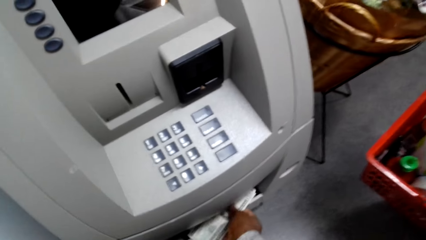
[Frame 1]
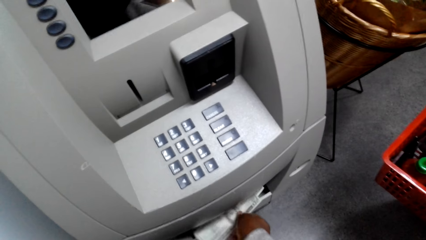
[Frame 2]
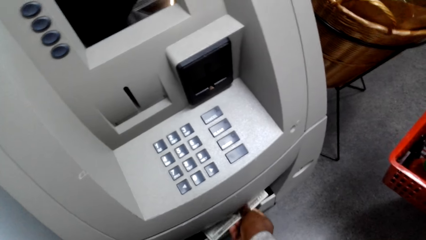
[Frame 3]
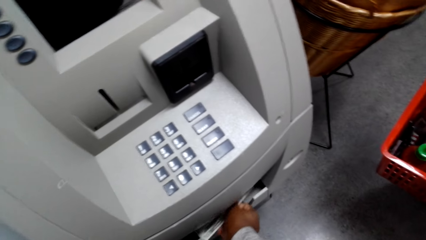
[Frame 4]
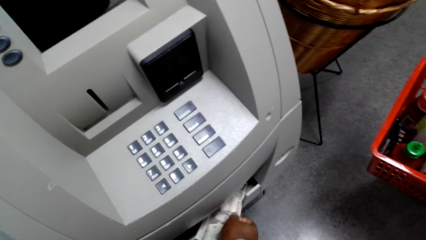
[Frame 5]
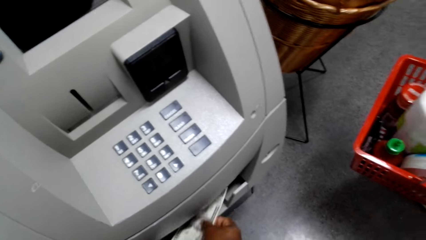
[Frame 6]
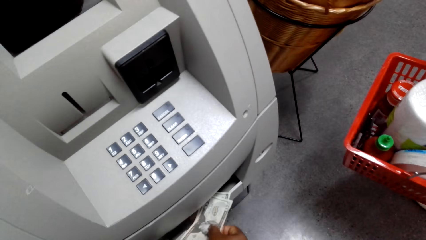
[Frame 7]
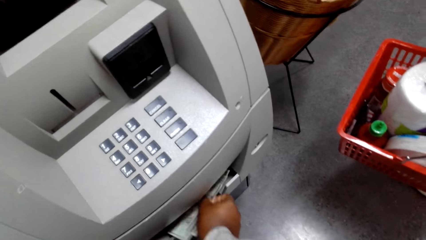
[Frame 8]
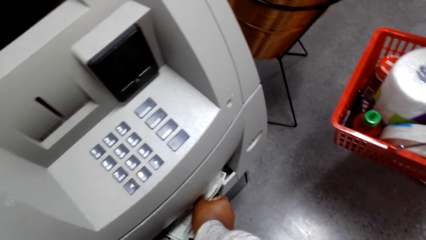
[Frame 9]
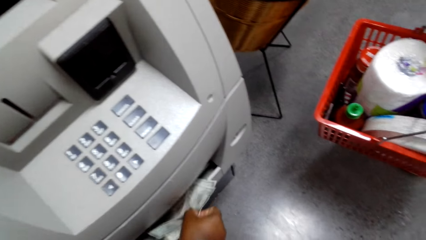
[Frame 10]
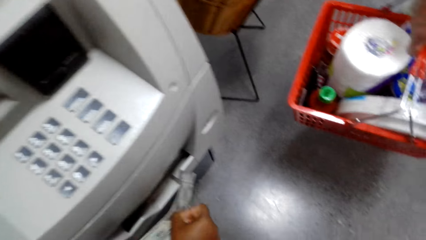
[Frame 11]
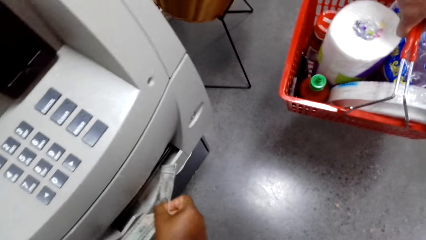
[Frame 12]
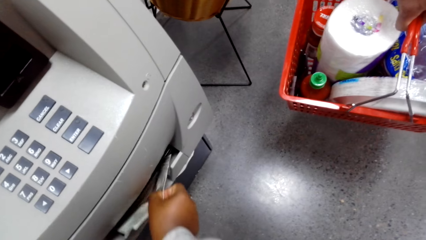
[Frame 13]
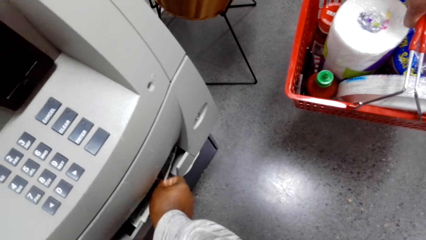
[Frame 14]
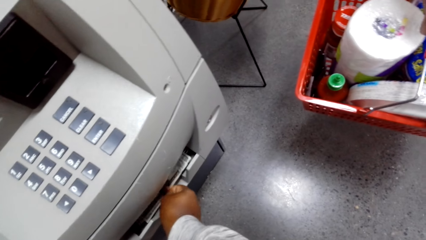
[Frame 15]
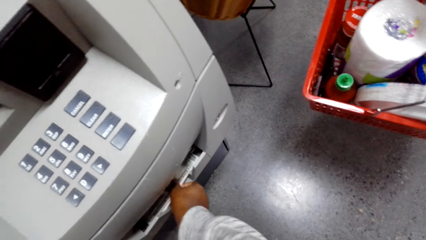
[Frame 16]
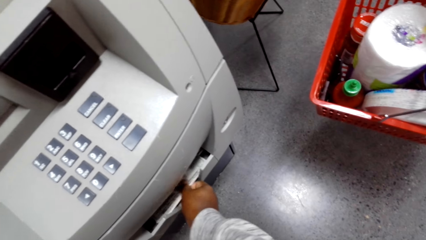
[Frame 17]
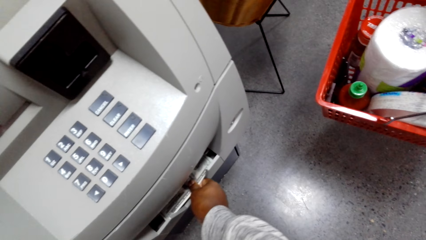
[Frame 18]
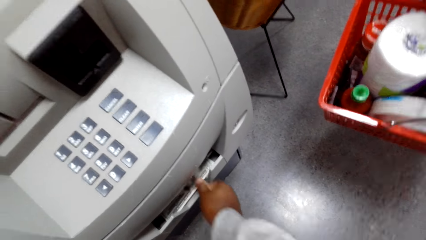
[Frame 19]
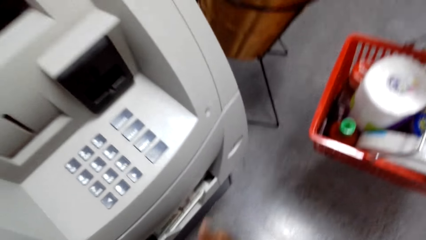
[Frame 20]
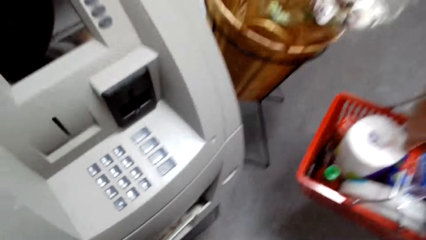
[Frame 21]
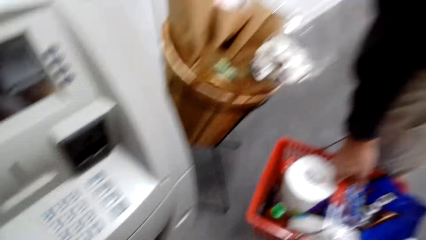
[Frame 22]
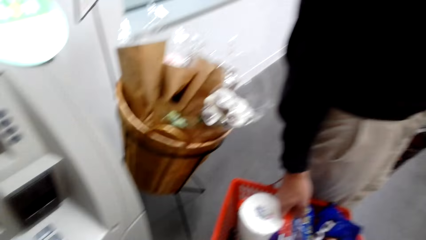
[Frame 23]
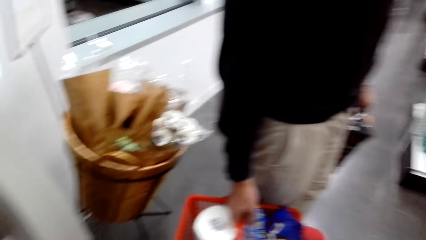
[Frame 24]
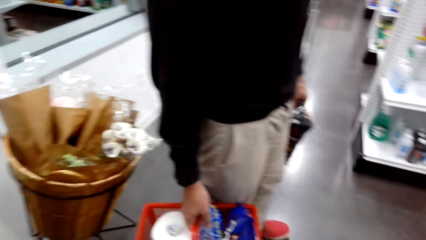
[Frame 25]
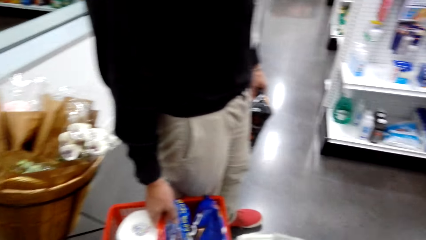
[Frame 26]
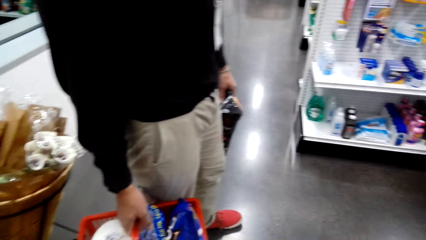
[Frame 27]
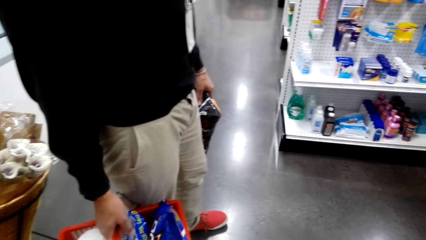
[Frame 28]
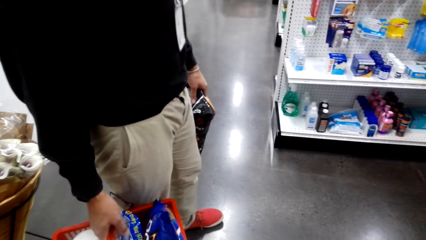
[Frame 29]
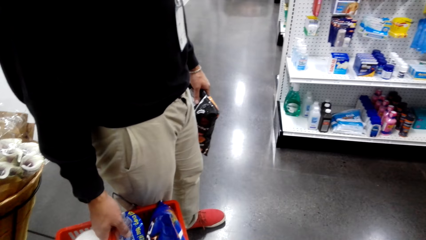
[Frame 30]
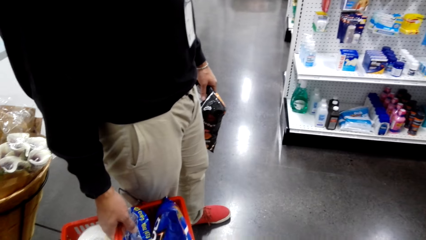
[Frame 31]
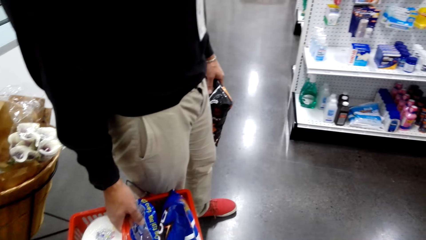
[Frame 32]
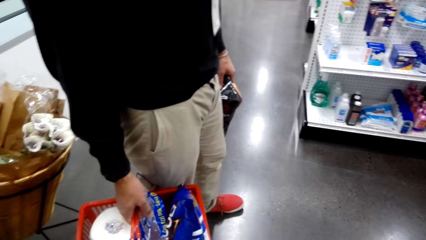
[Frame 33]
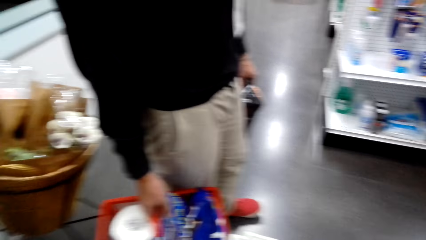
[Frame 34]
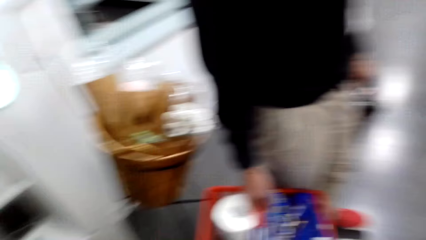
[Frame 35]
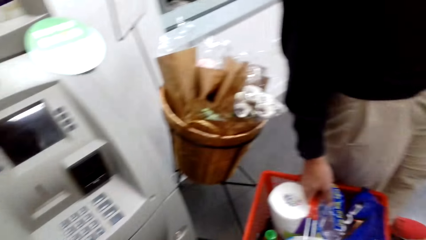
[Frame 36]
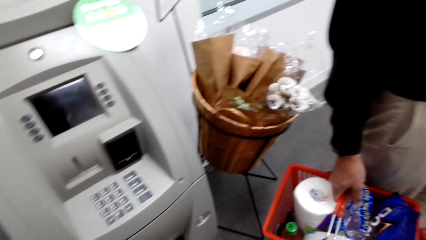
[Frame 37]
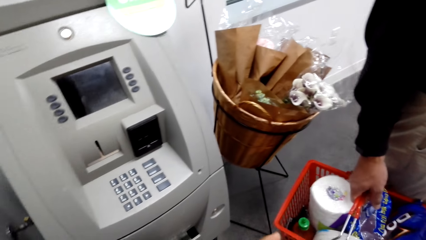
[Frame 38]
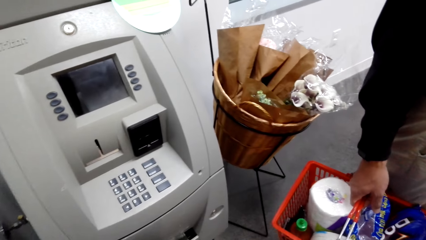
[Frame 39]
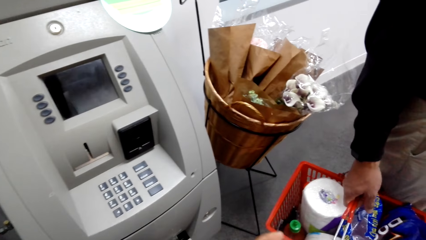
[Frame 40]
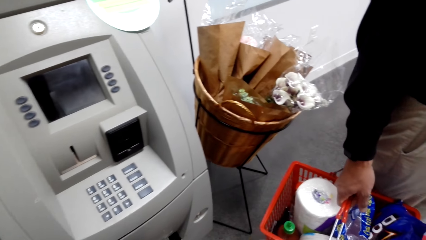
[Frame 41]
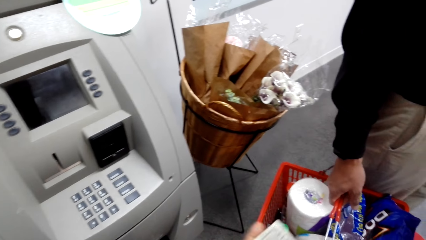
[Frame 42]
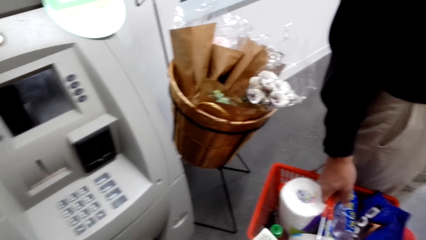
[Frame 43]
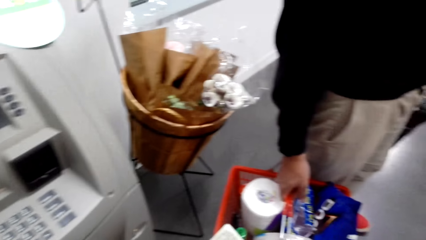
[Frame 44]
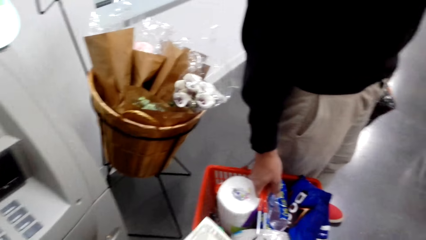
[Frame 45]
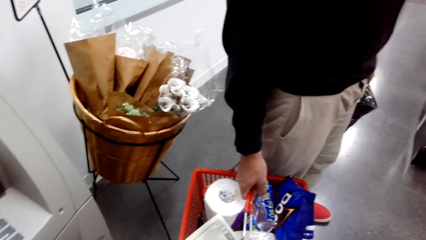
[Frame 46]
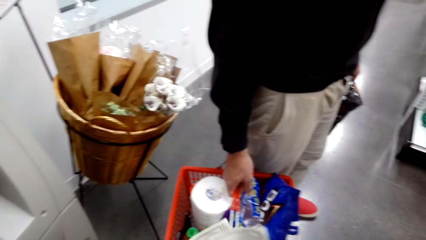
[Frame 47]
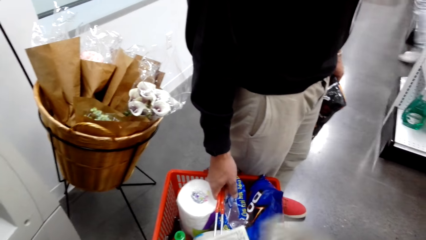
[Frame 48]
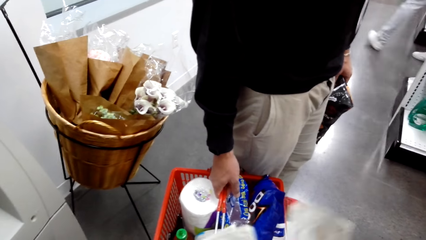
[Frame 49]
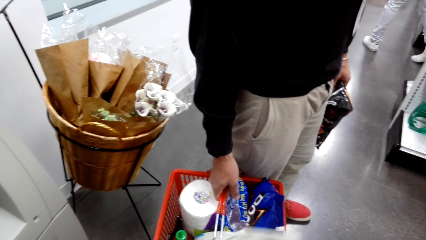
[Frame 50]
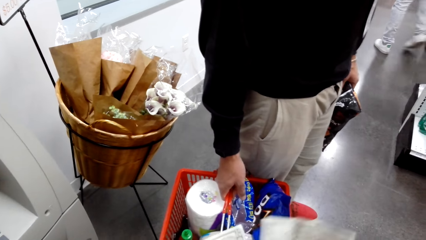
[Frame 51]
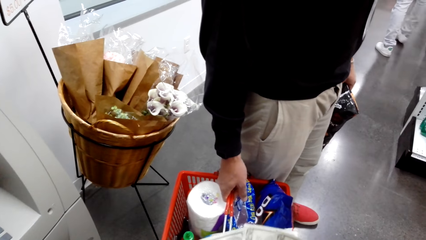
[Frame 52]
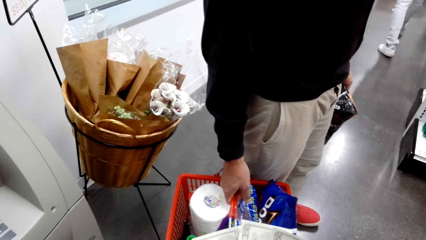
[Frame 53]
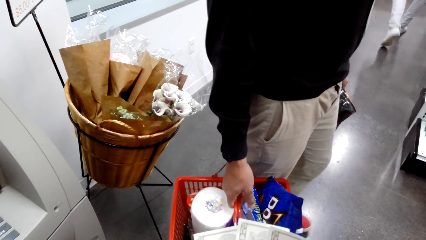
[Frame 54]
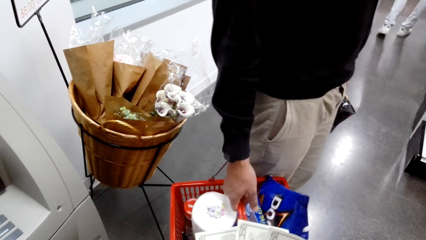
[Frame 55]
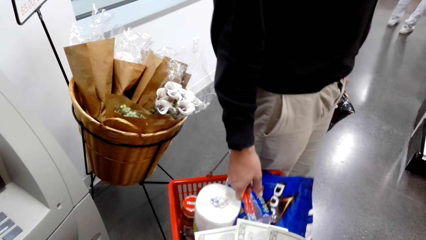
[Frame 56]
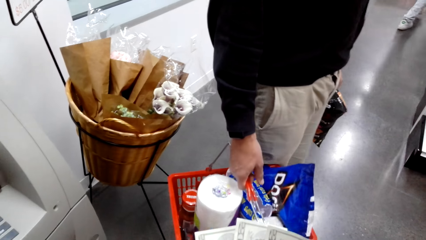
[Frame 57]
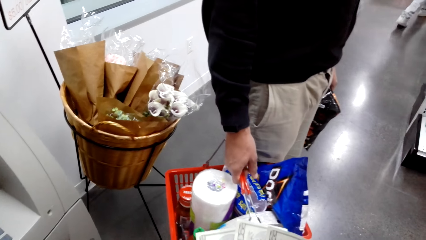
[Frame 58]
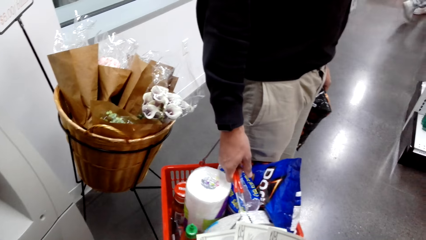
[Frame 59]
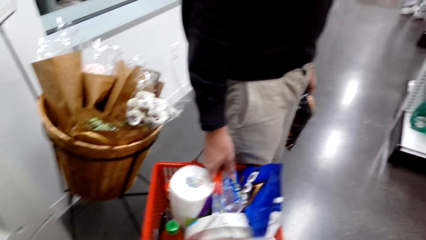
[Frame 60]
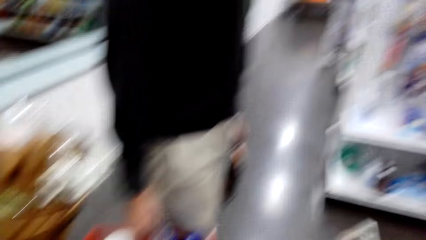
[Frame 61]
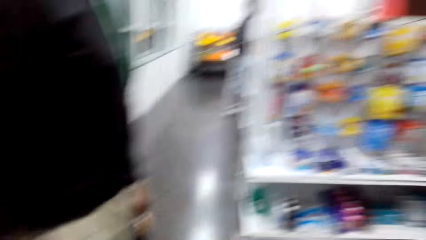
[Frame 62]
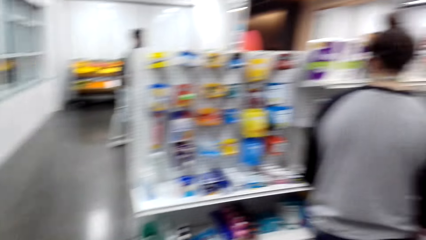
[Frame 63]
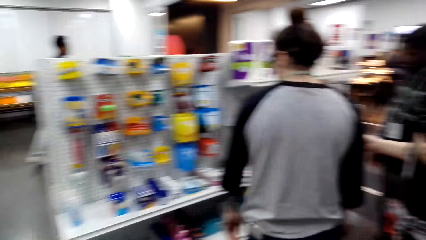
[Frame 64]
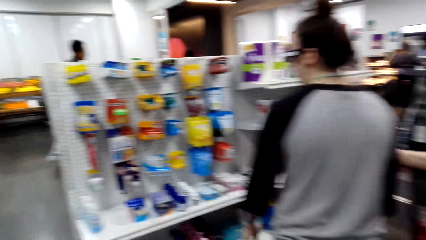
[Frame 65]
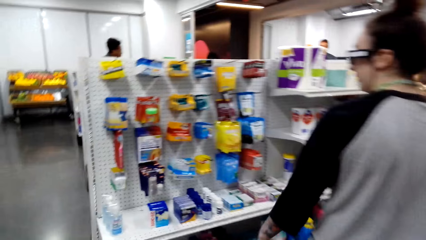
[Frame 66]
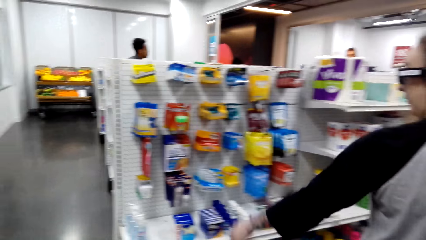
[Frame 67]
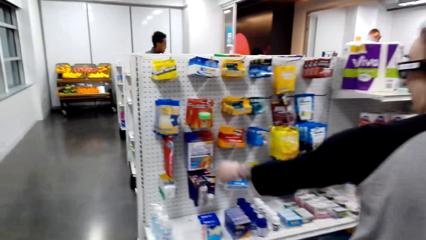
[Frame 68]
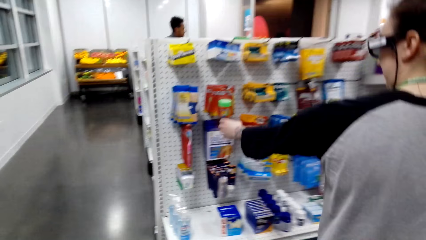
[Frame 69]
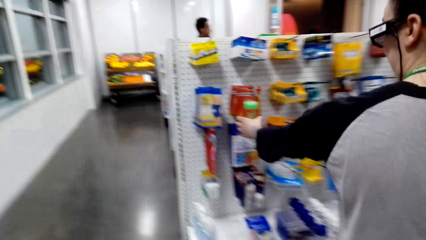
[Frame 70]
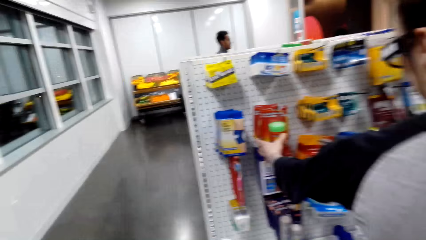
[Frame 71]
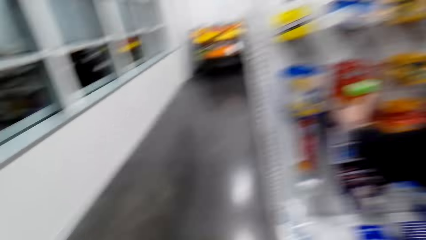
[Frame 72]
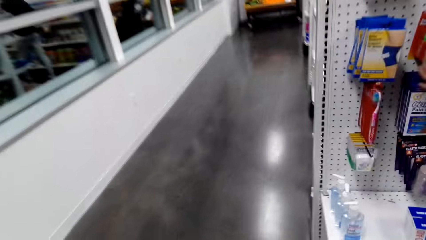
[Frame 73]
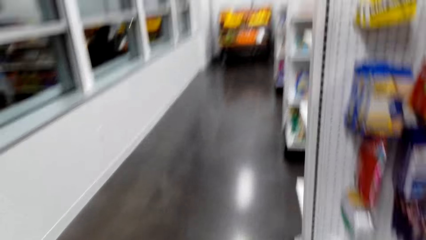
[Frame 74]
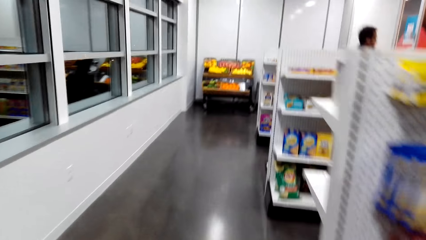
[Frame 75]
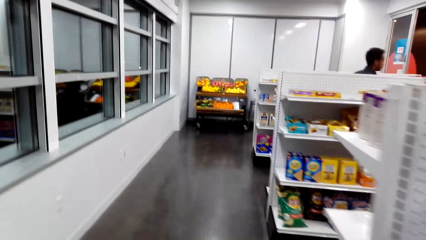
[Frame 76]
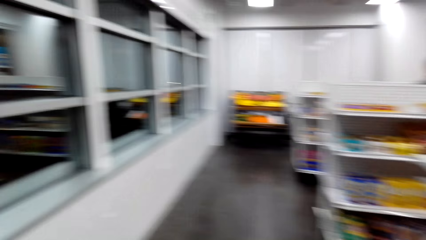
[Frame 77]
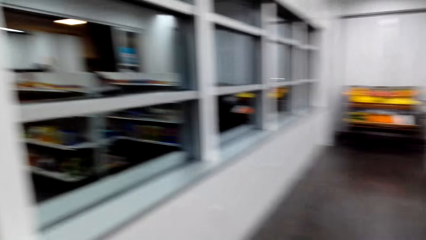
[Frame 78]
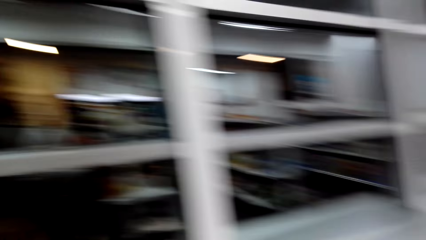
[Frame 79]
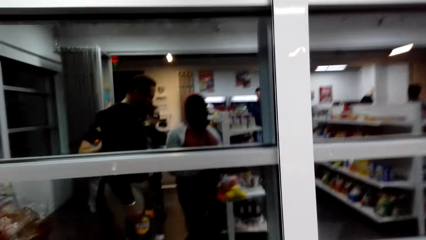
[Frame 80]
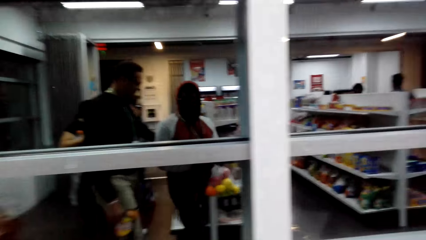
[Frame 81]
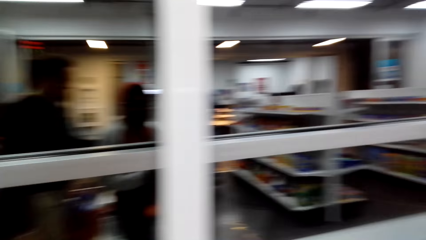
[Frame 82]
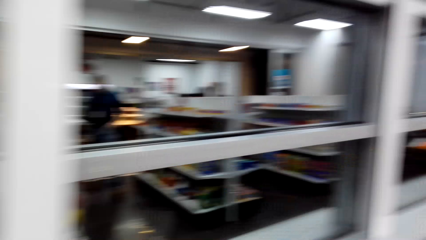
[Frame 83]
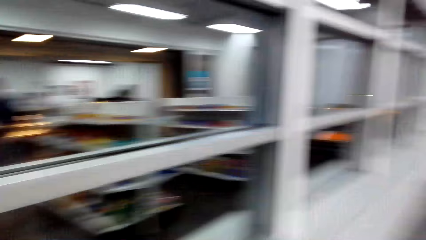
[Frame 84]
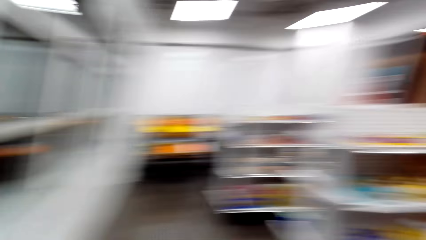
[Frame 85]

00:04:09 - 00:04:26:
The camera wearer puts some money in the ATM machine. A man holds a shopping basket. The man holds the shopping basket and a bag of snacks. The camera wearer looks around. They count the money. The man holds the shopping basket and the bag of snacks again. The camera wearer dialogues with the man and walks on the pathway.
